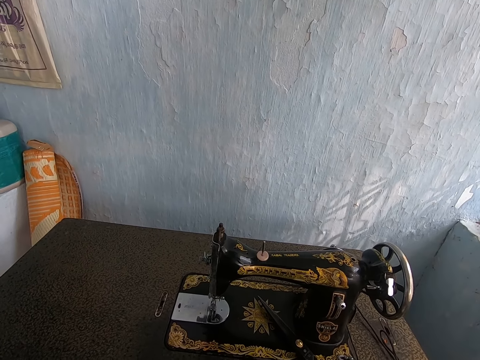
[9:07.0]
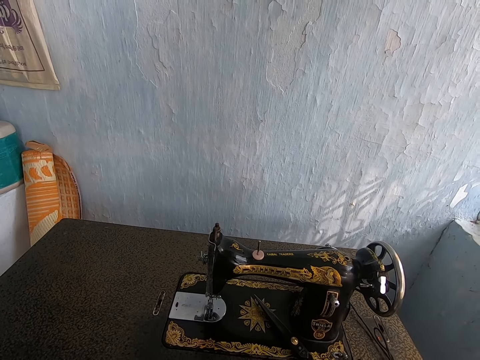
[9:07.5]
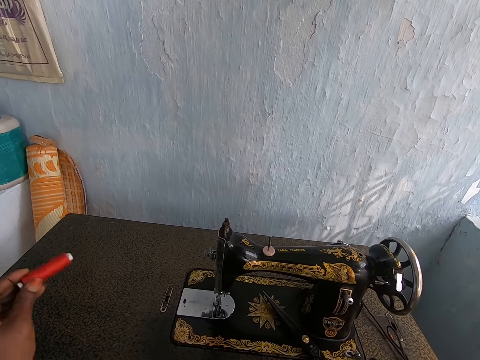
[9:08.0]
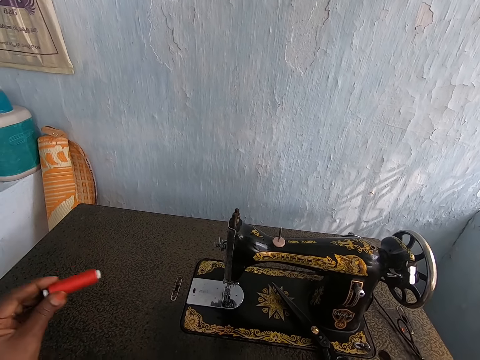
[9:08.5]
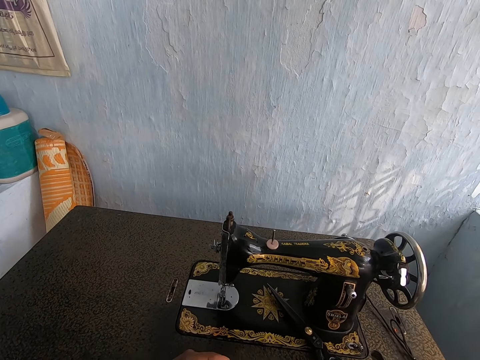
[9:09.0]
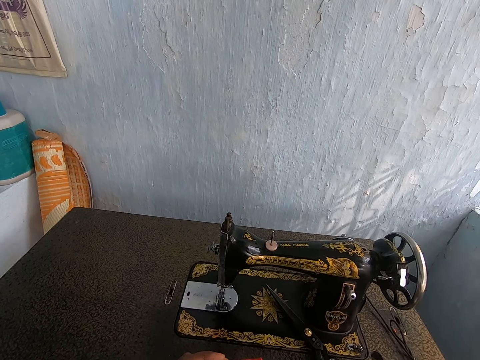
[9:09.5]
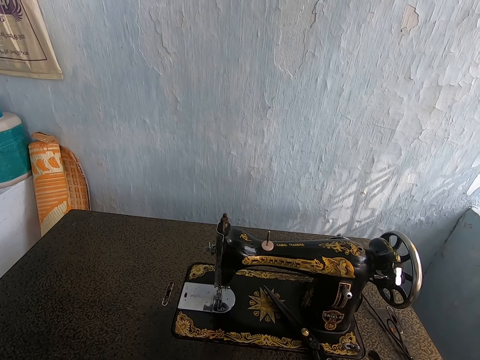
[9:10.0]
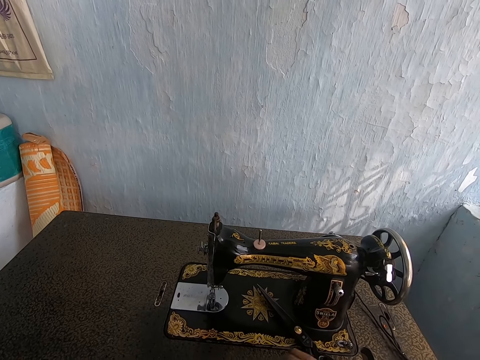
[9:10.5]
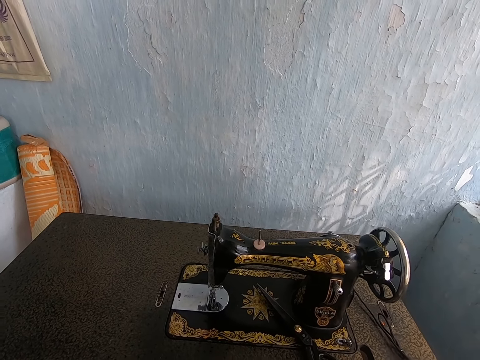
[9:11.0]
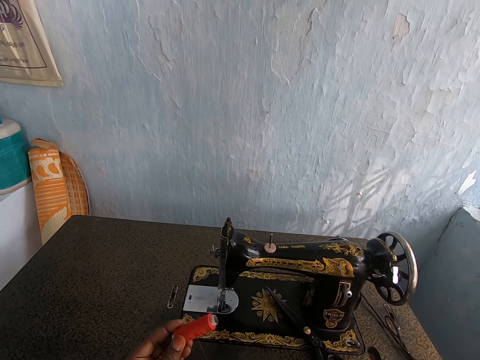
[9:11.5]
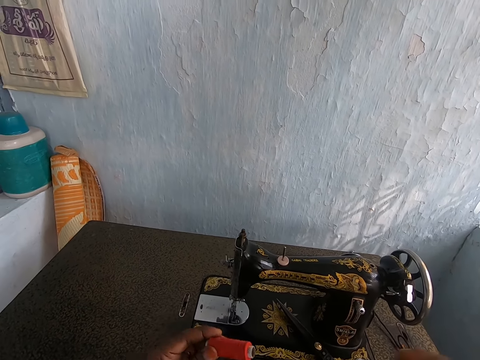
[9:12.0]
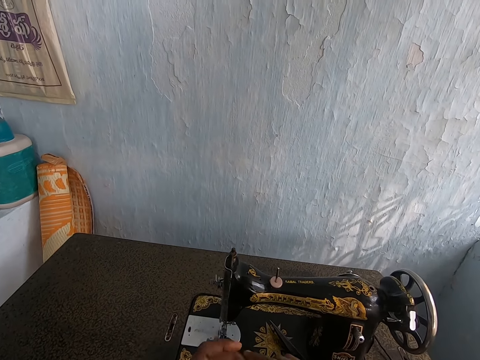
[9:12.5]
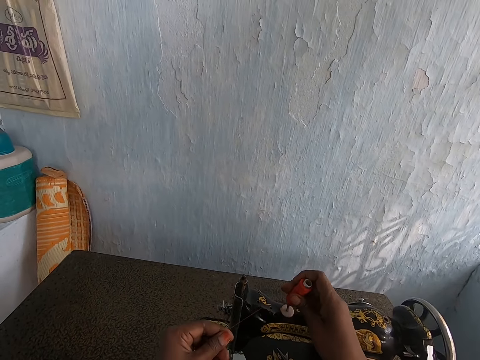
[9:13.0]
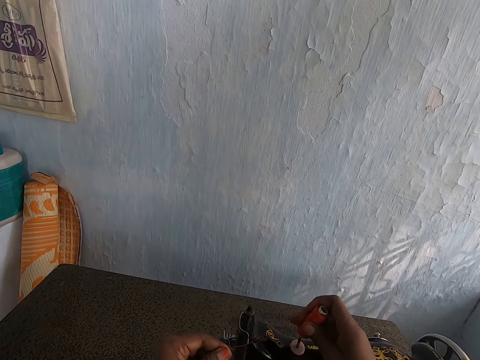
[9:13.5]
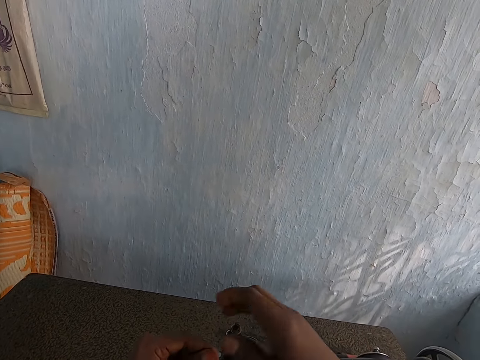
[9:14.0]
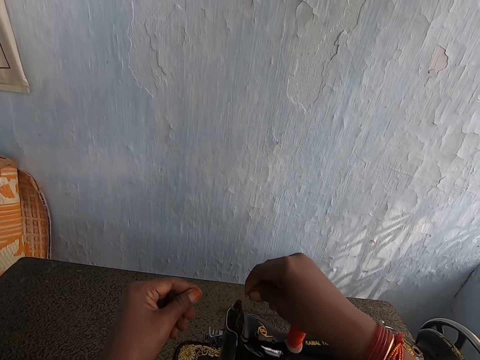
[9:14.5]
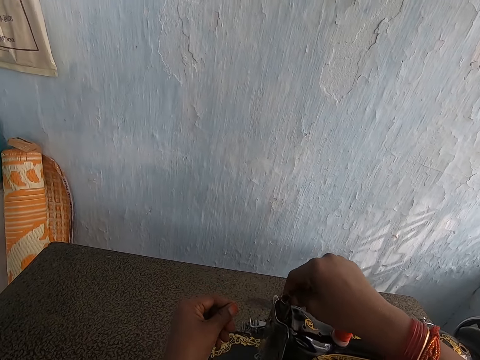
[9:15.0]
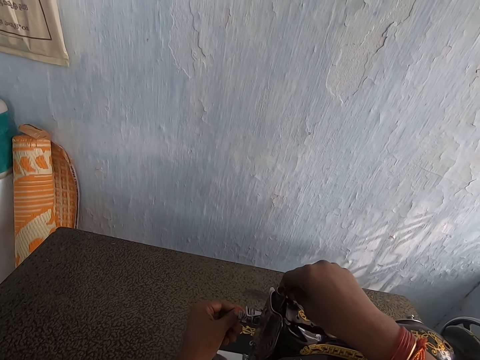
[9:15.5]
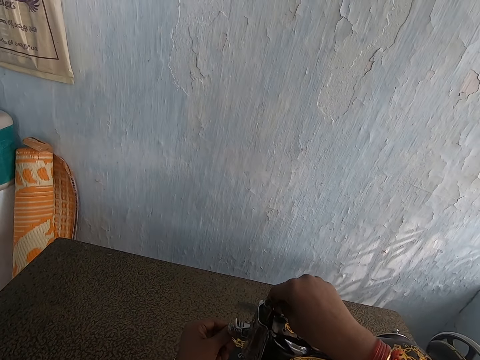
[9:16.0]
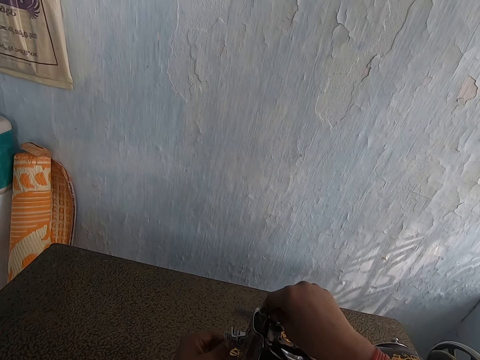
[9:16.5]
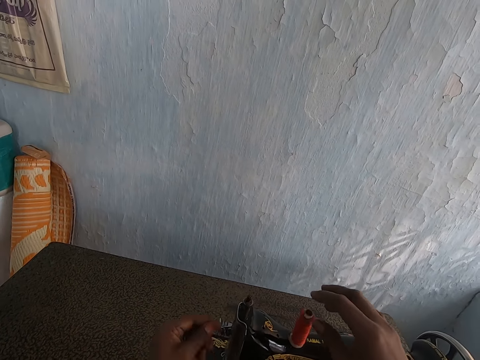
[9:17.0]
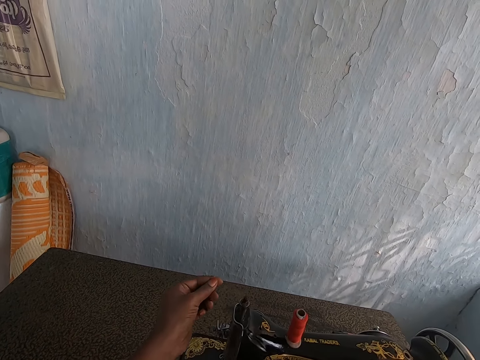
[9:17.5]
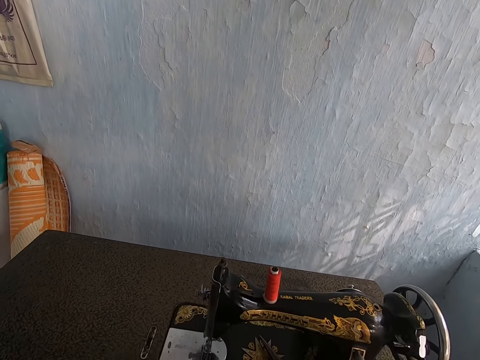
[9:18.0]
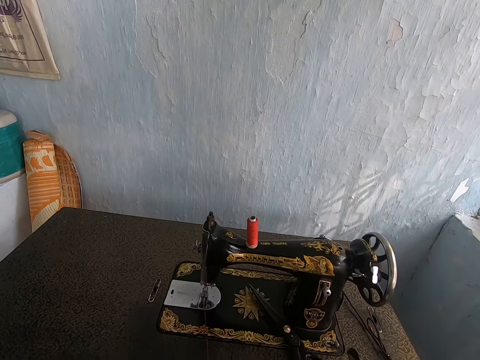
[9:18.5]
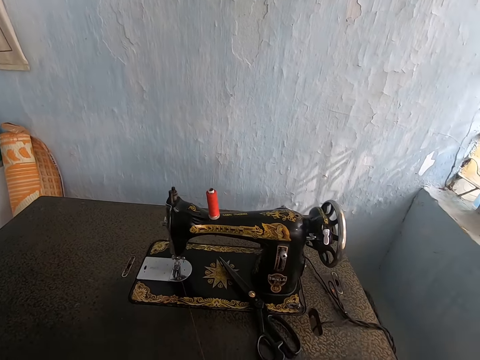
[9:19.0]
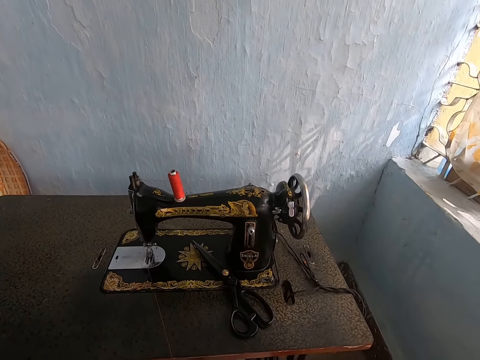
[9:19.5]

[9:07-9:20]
The camera wearer rotates the thread. She places the orange thread roll on the spool pin of the sewing machine with her right hand. She passes the thread from the orange thread roll on the thread take-up lever of the sewing machine with both hands. She withdraws the strand of thread from the thread take-up lever of the sewing machine with her left hand.

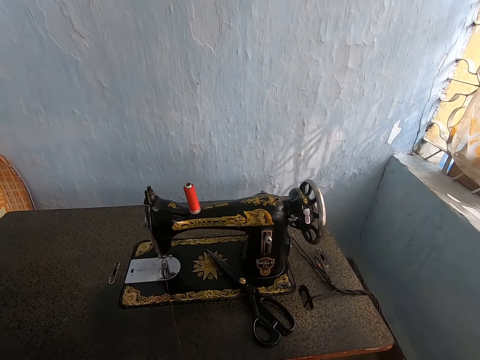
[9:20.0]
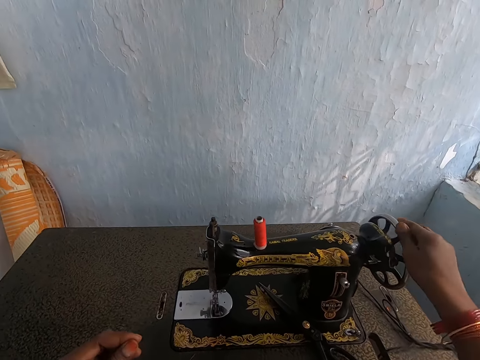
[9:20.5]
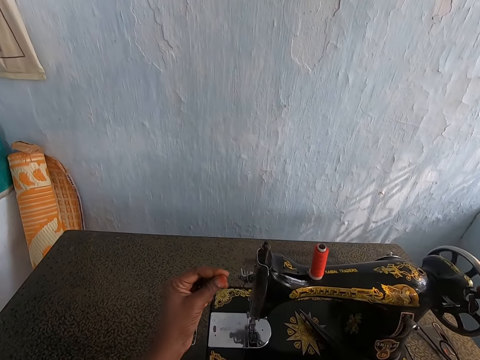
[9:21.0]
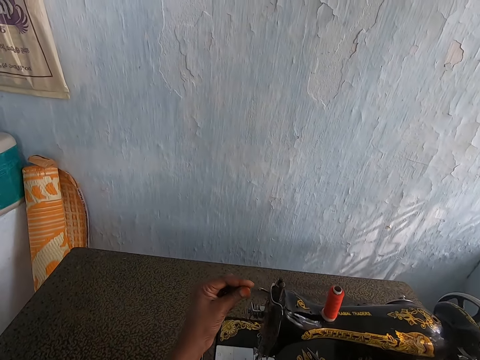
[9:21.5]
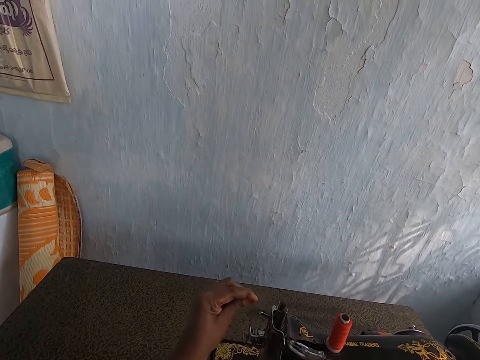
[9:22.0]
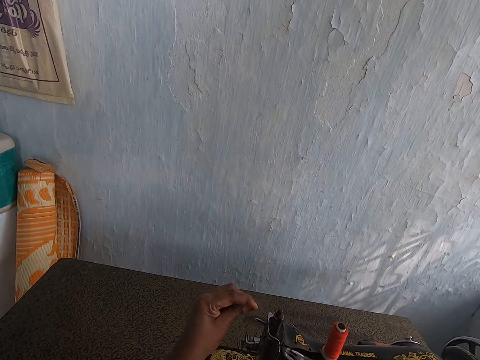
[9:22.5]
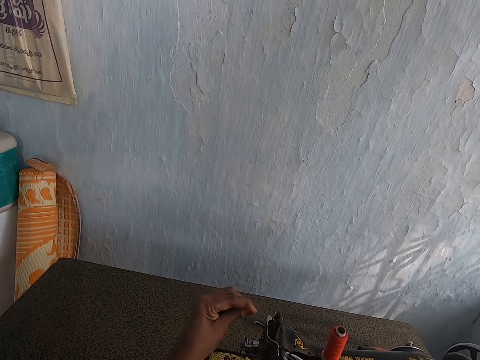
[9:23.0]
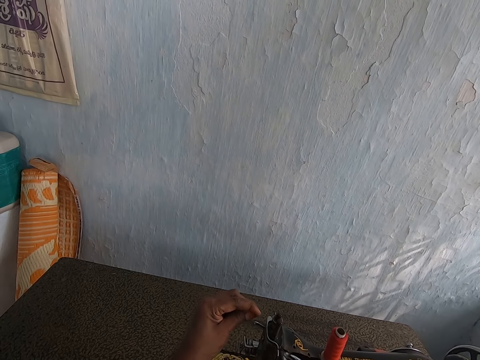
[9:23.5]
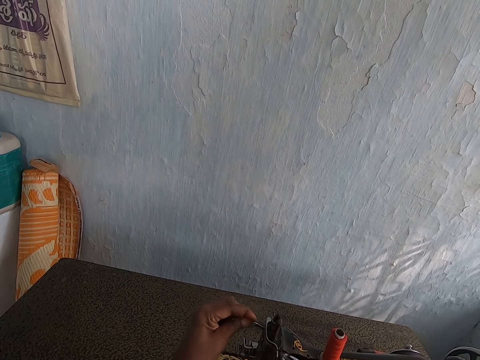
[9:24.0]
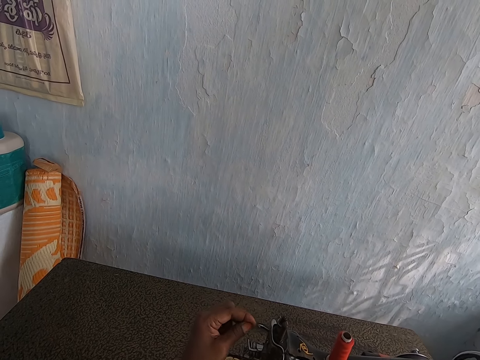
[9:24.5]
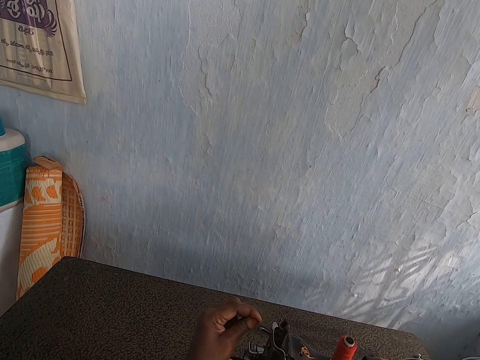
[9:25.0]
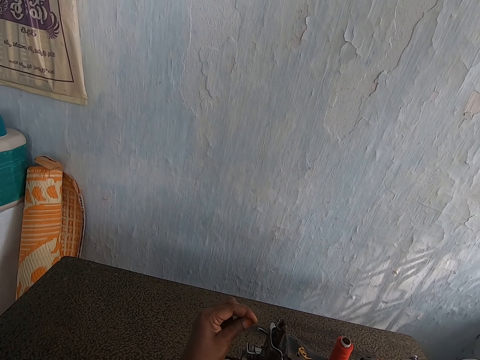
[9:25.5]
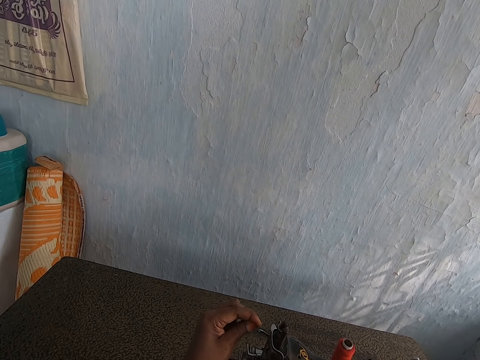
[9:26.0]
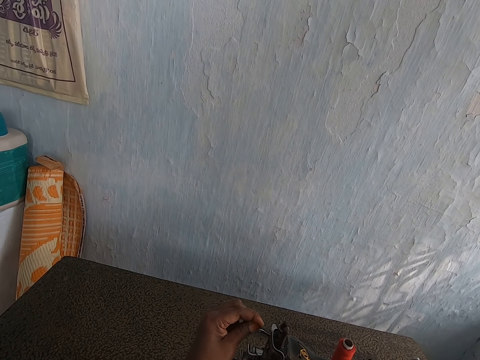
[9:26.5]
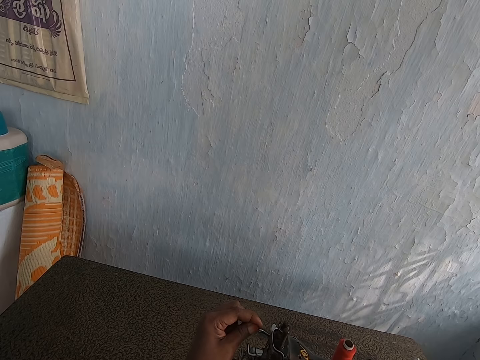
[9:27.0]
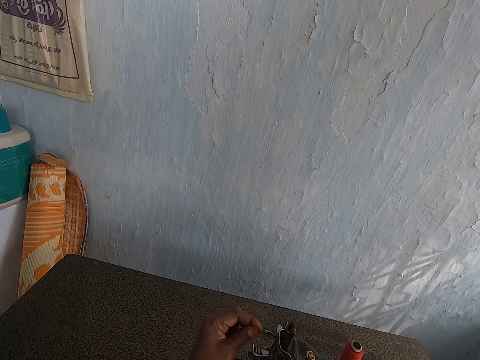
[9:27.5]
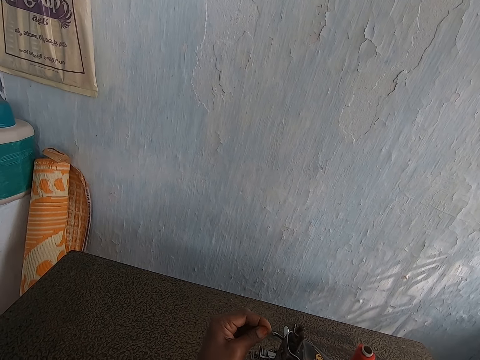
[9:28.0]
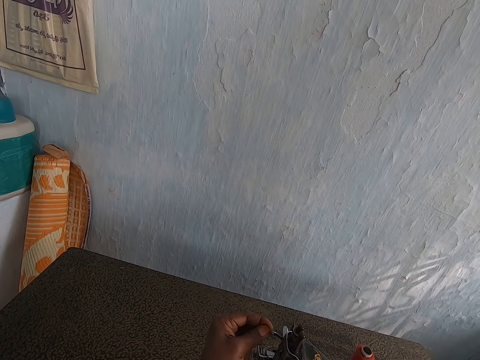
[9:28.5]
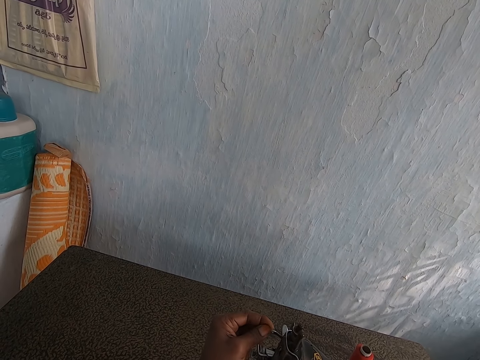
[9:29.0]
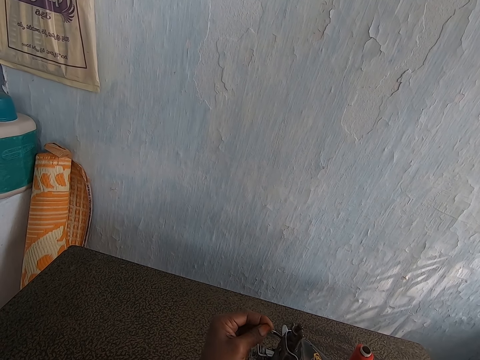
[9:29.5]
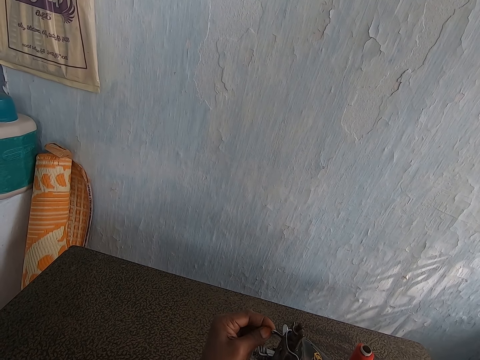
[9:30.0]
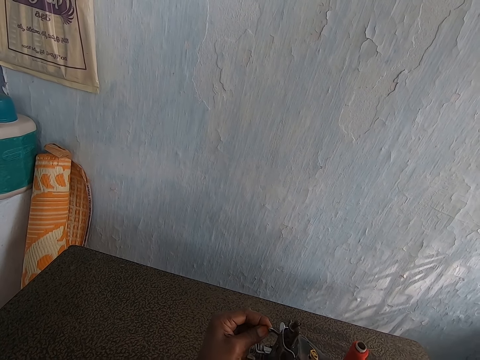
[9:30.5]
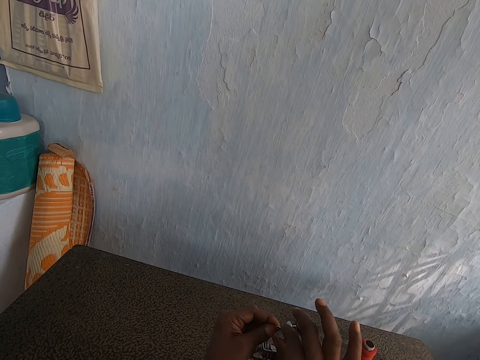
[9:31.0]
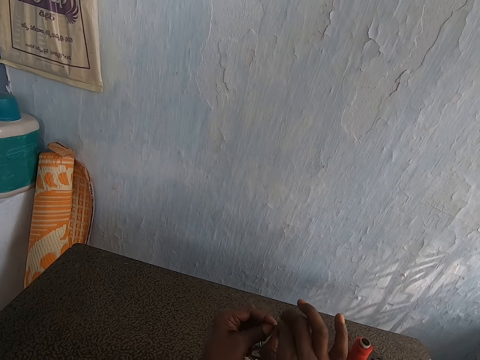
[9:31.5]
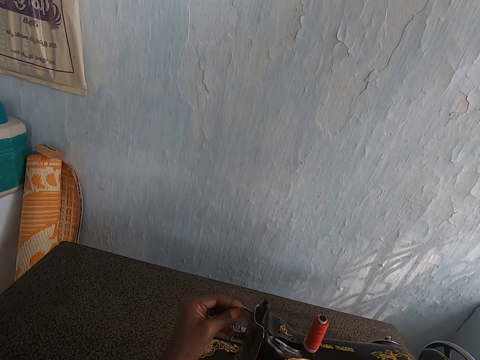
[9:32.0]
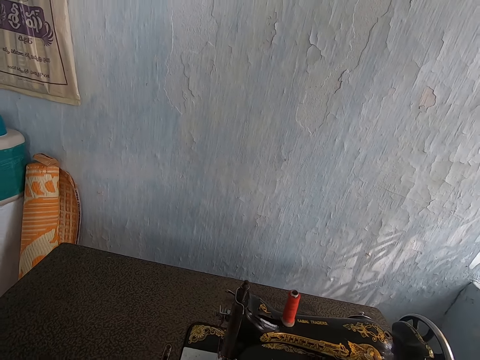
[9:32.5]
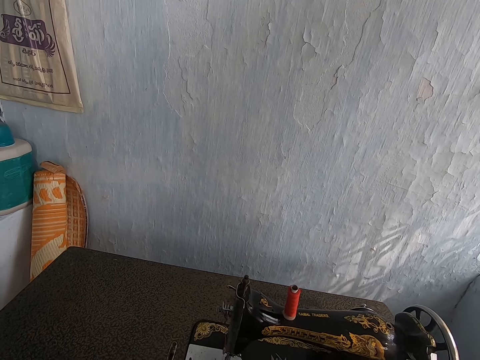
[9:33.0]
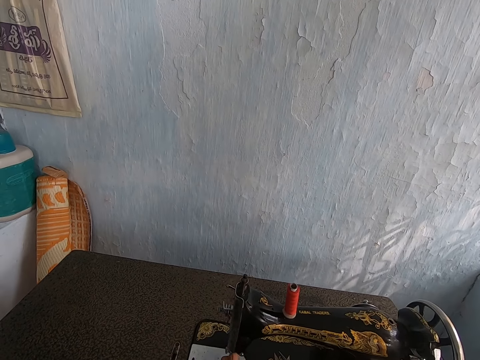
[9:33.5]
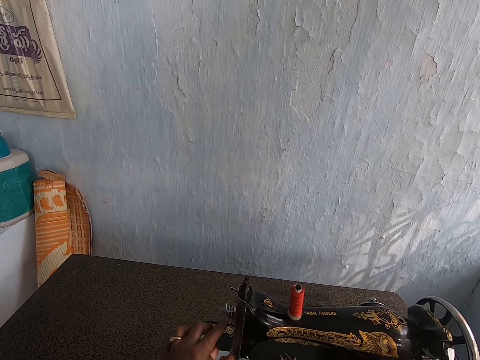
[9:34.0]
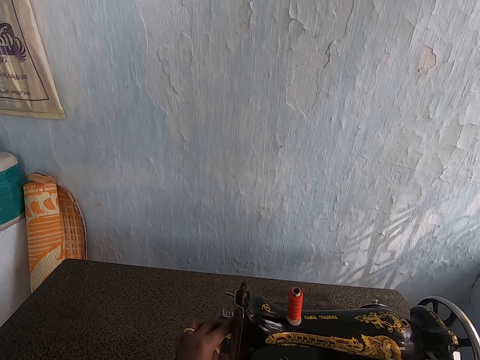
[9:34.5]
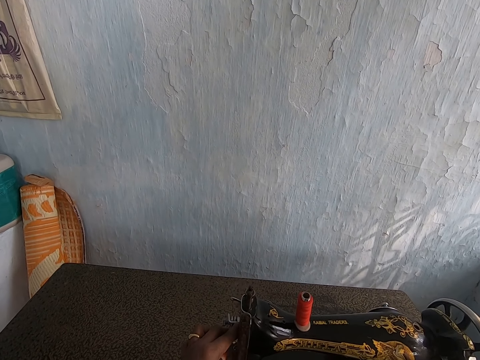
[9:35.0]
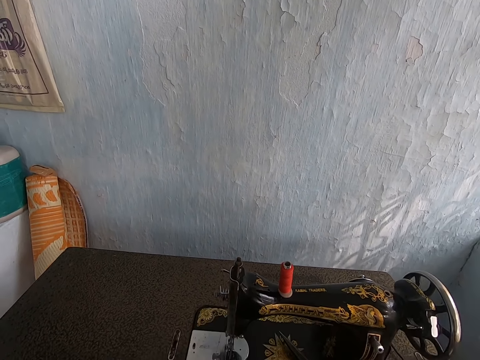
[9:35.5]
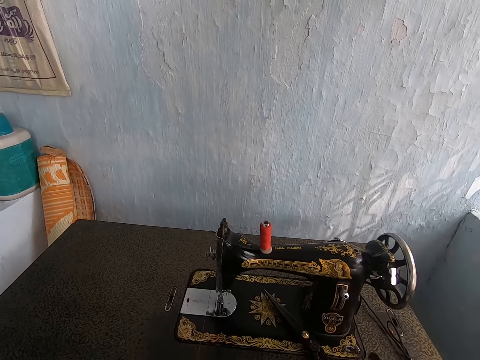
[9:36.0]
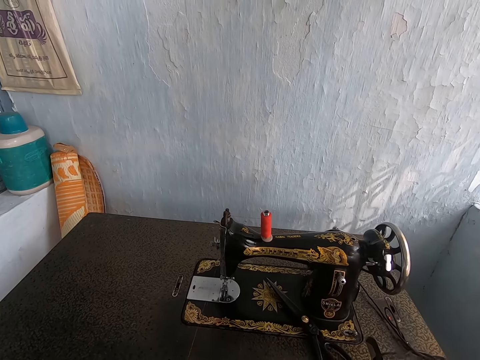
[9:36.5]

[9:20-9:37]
The camera wearer places her right hand on the balance wheel of the sewing machine. She moves the balance wheel. She inserts the strand of thread into the thread take-up lever of the sewing machine with her left hand. She inserts the strand of thread into the thread take-up lever of the sewing machine with her hands. She pulls a thread. She adjusts the thread take-up lever of the sewing machine with her hands. She holds part of the sewing machine. She withdraws her left hand from the thread take-up lever of the sewing machine.
